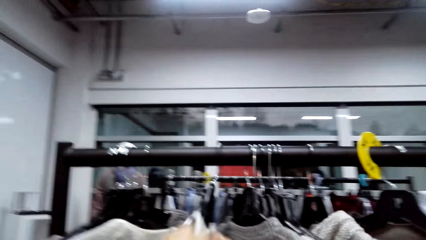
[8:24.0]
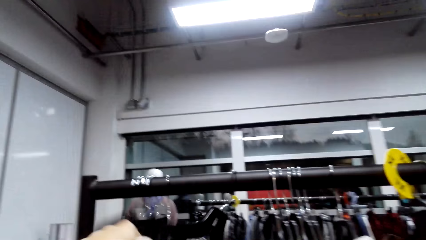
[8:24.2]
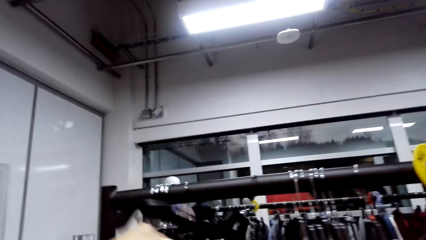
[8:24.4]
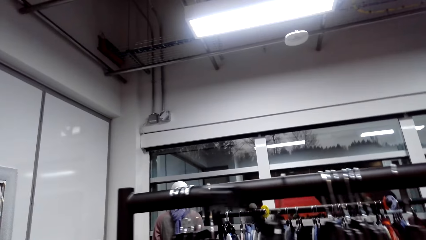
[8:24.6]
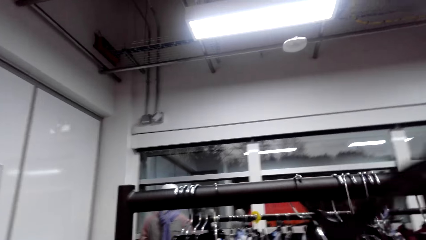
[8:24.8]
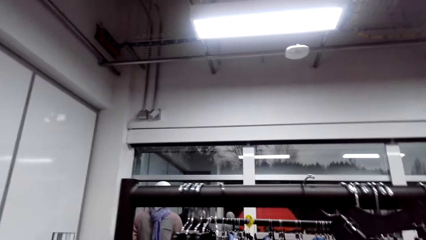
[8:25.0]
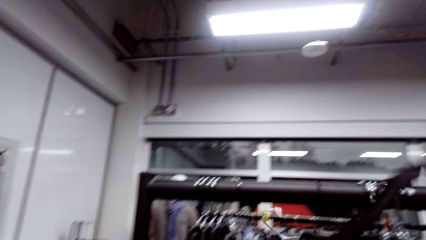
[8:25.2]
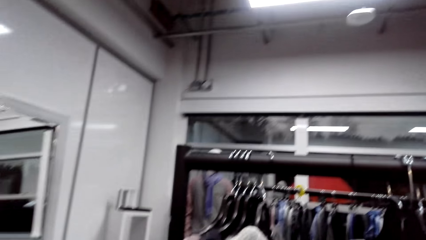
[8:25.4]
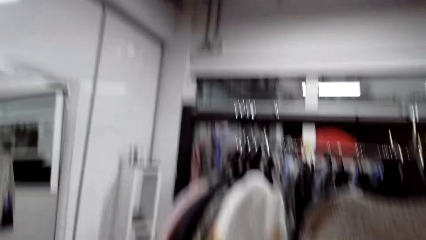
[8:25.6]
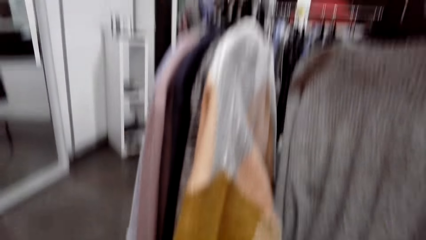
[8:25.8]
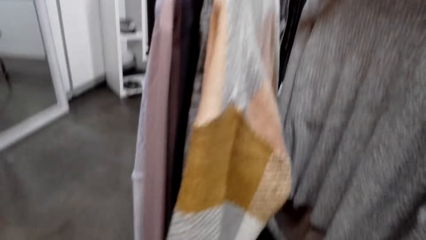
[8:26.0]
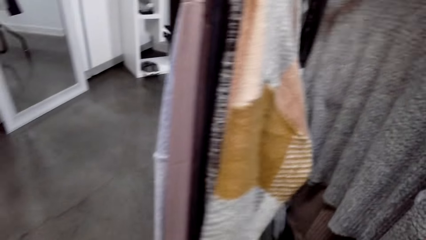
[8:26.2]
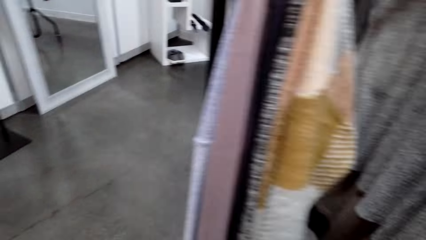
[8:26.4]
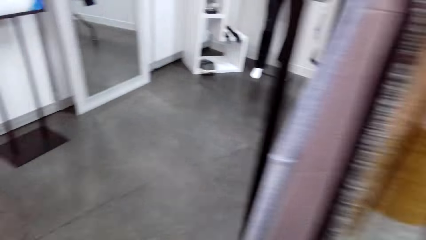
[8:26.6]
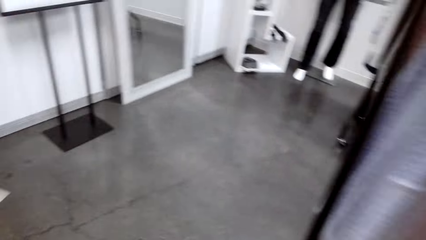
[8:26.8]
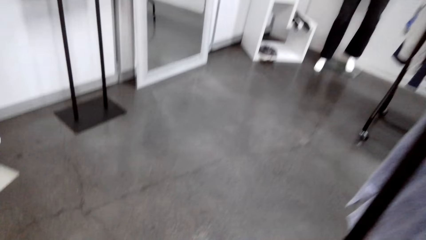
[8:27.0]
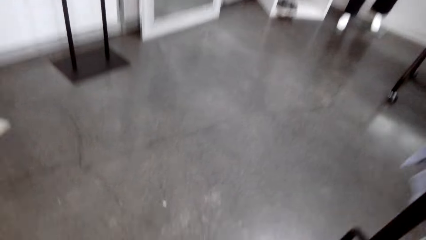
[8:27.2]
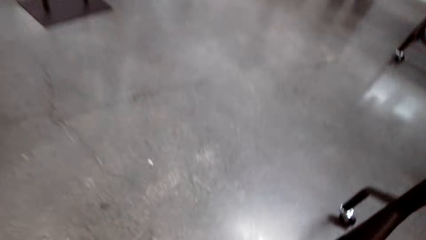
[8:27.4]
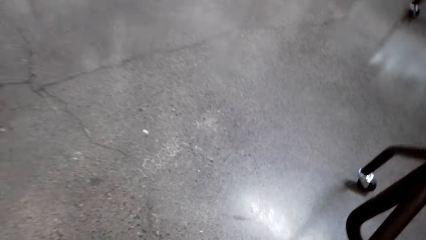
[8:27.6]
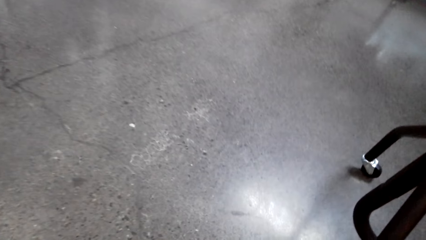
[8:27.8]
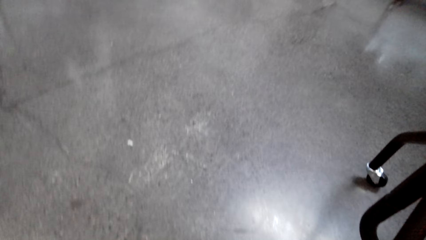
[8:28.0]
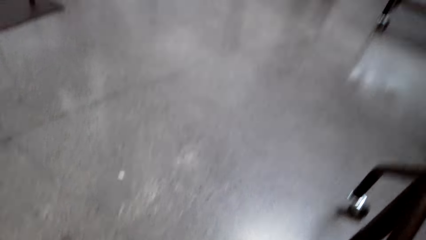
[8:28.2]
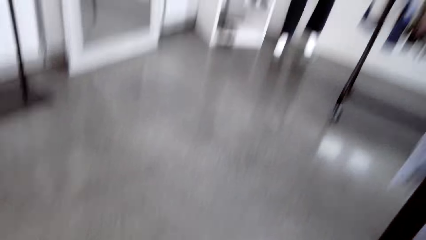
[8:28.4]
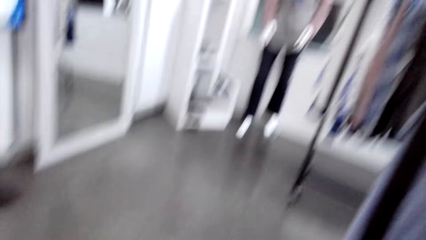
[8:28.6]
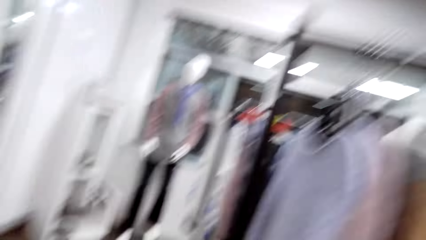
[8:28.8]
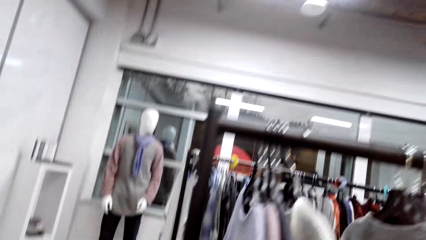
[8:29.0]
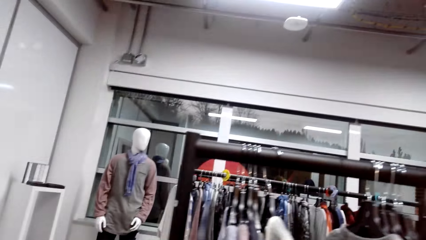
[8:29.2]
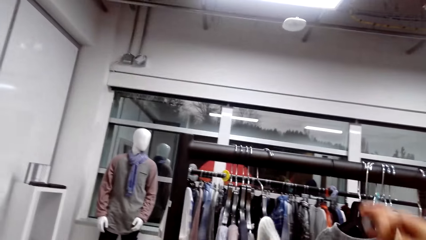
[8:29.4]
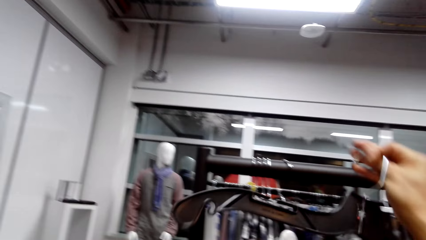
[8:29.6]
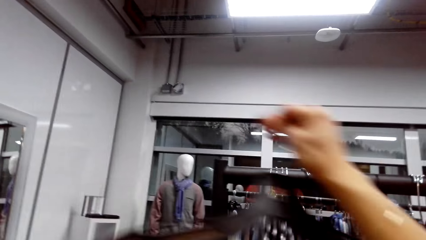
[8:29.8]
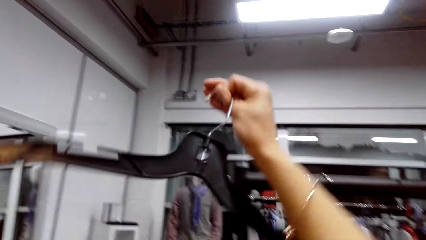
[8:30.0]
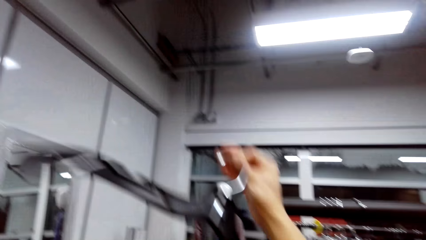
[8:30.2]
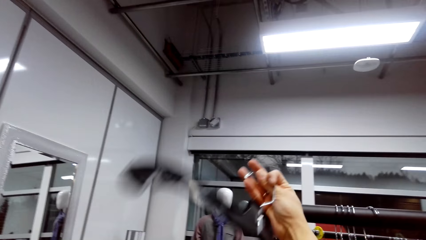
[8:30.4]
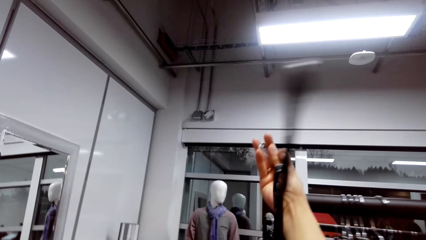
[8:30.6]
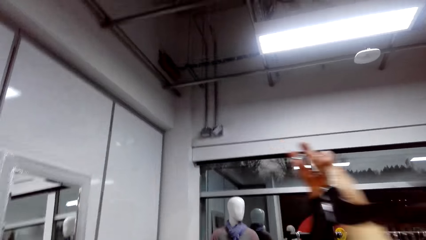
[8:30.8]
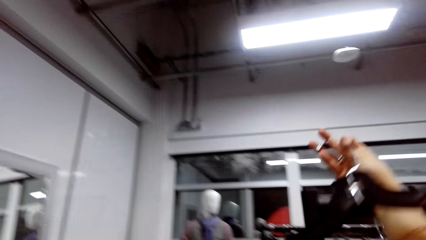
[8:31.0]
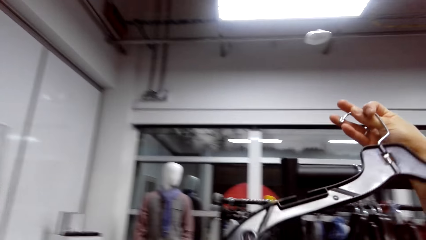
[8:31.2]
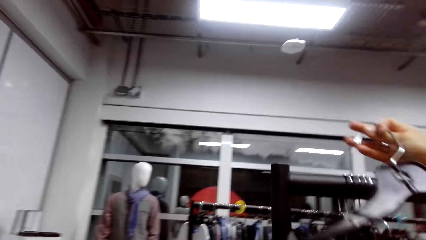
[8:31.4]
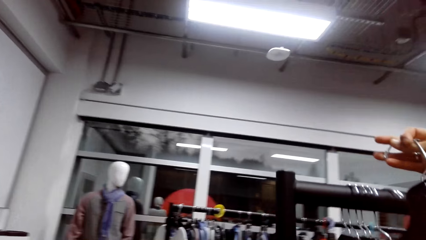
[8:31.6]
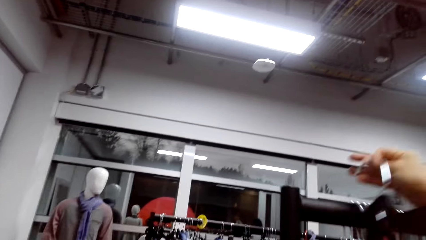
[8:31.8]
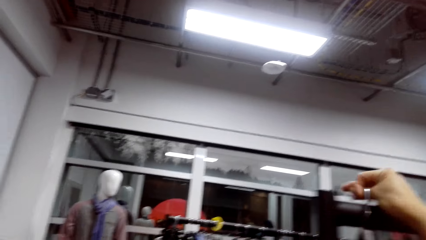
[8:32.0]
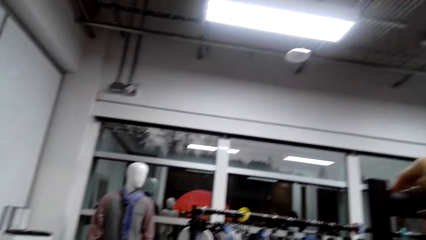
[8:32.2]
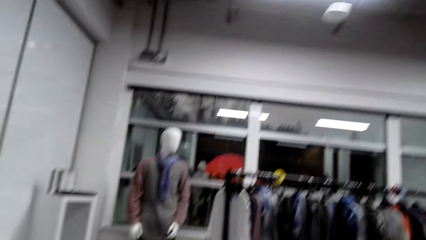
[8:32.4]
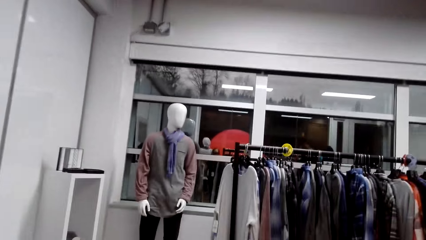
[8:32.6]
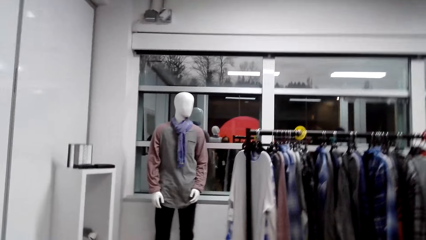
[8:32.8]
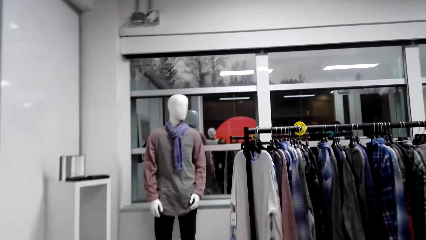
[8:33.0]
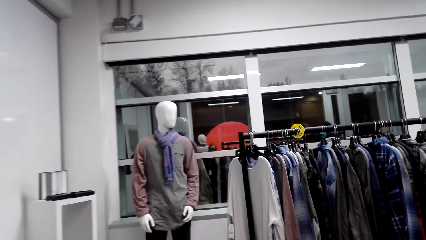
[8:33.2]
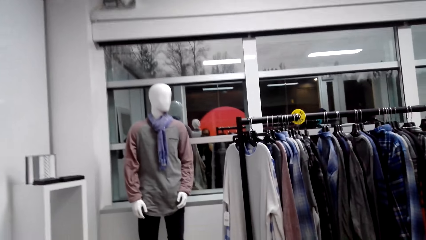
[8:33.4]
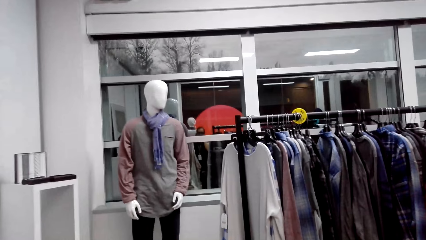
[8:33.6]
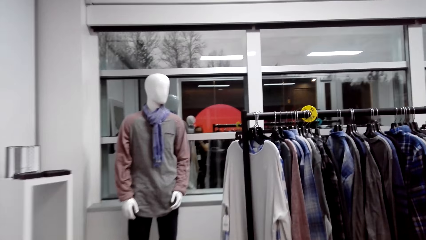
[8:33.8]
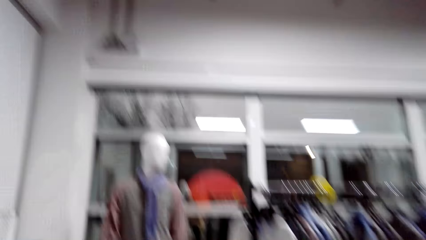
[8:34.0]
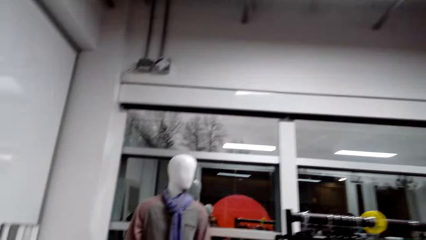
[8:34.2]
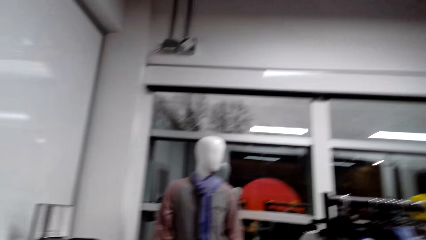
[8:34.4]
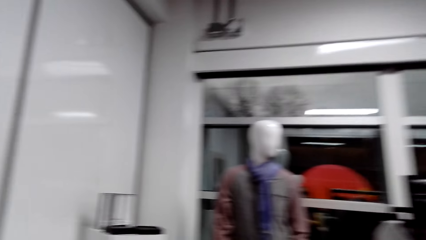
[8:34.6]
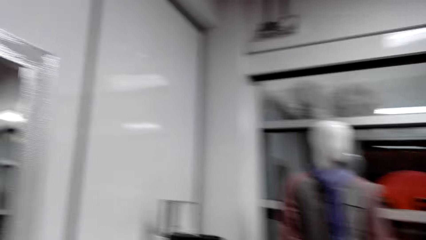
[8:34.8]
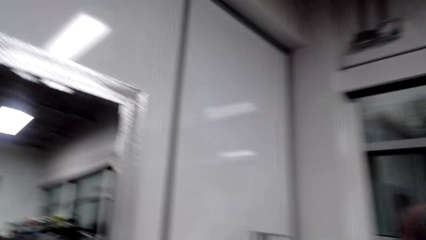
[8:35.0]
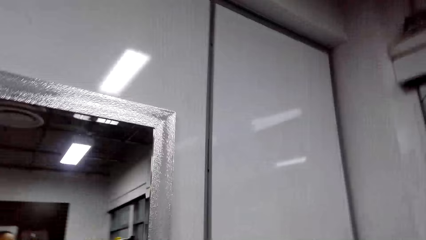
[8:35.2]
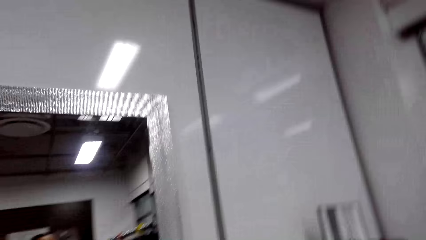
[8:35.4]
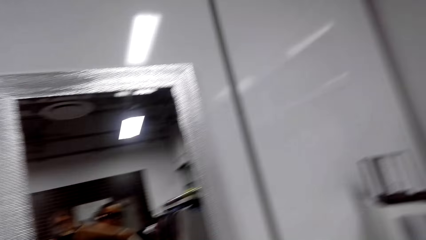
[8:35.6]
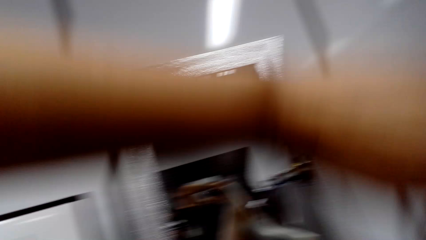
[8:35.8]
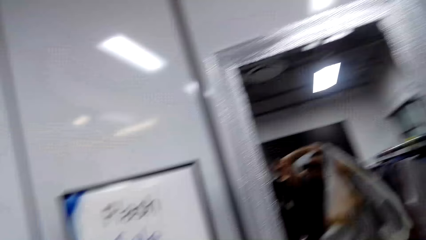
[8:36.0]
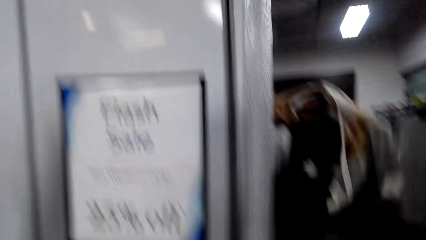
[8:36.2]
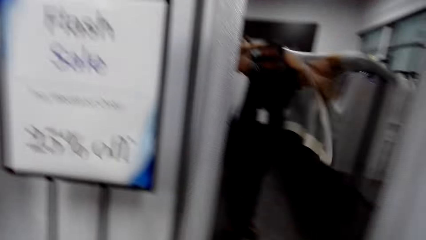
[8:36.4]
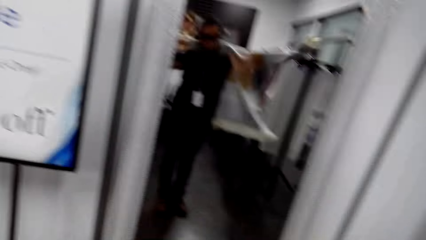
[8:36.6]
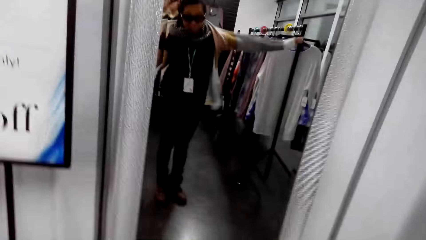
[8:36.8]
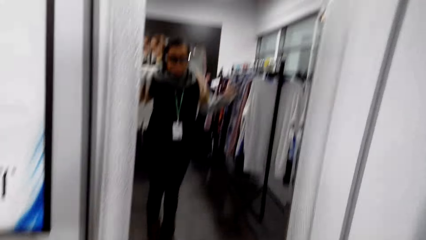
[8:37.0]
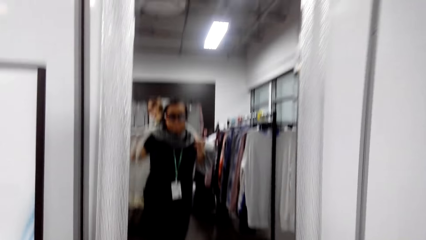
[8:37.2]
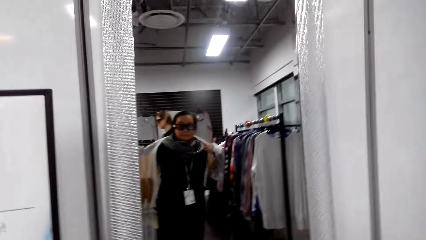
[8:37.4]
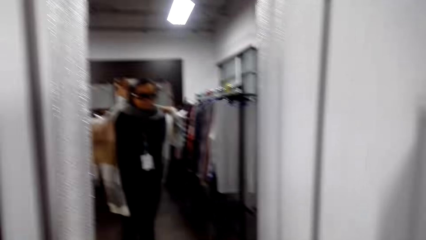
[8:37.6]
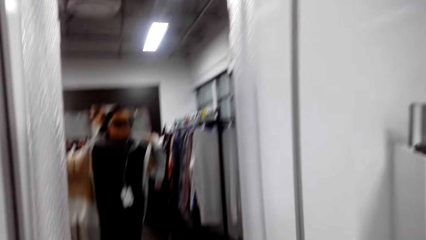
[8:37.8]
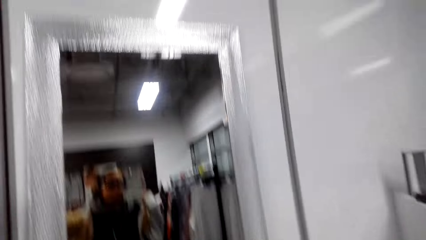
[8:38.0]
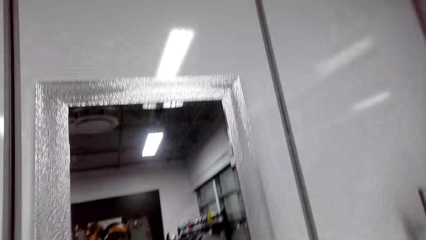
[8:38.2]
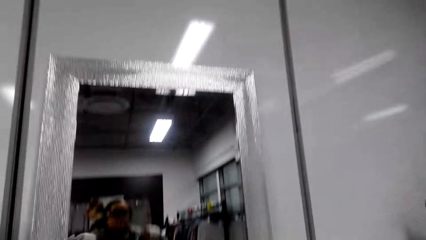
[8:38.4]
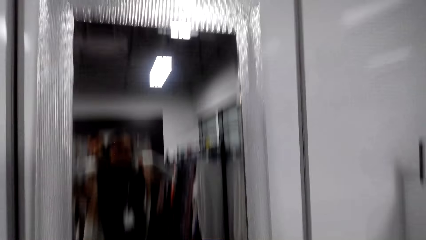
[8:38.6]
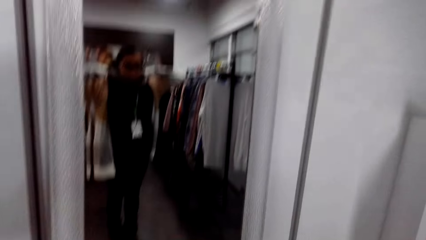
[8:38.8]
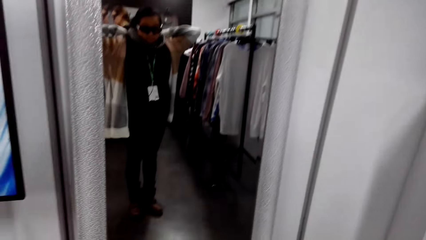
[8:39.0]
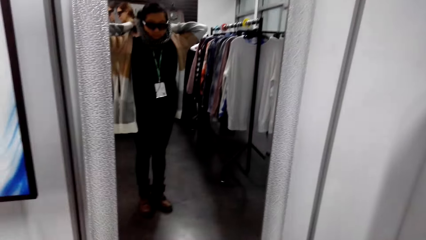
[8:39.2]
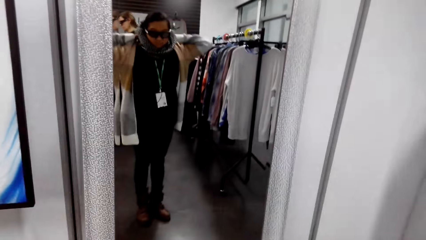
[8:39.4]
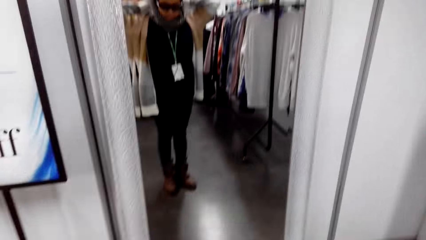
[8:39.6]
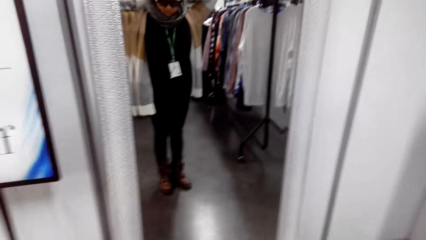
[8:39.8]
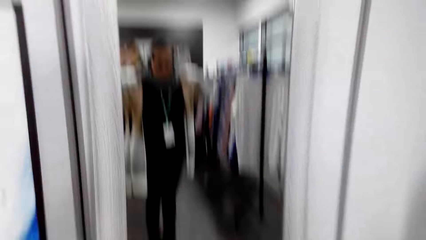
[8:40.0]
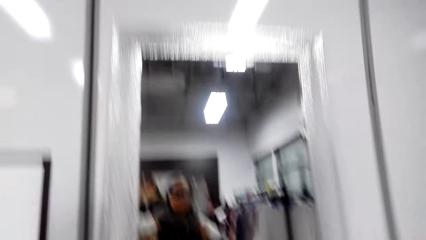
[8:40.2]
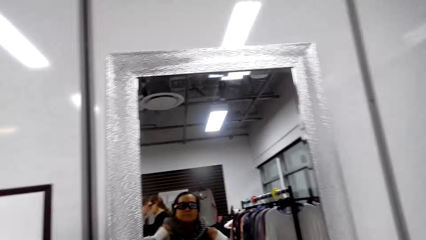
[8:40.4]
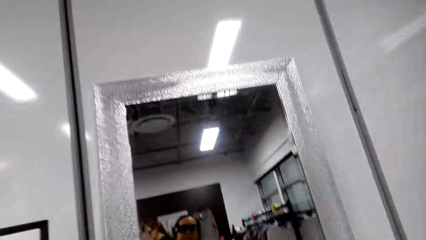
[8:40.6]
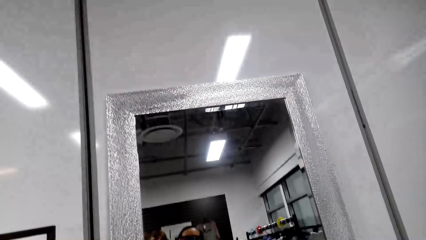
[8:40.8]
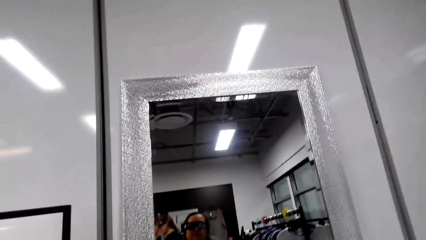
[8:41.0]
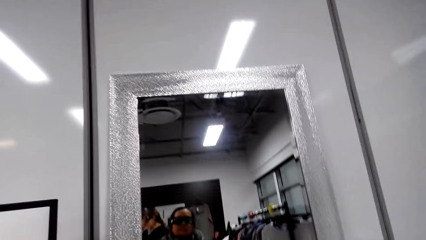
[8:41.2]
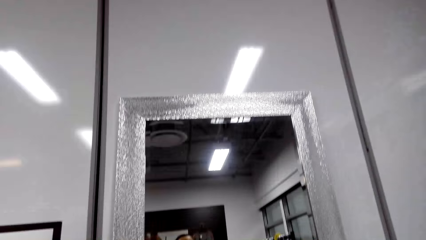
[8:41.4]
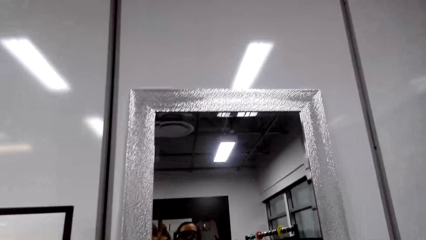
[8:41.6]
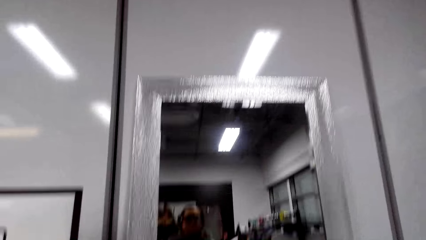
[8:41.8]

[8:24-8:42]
The camera wearer picks up a sweater on a hanger from the clothes stand. They walk in a clothes store. They turn the hanger. They put the hanger on the clothes stand. They walk in the clothes store. They wear the sweater.
